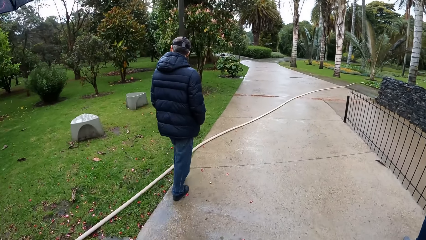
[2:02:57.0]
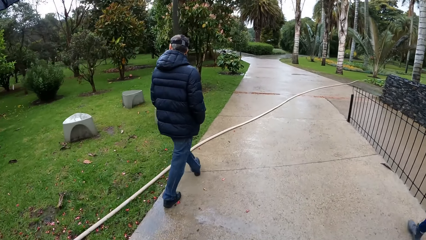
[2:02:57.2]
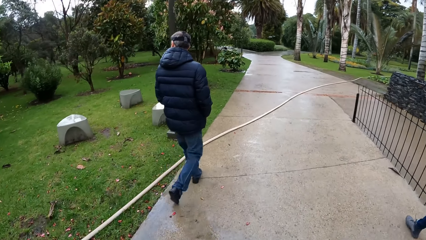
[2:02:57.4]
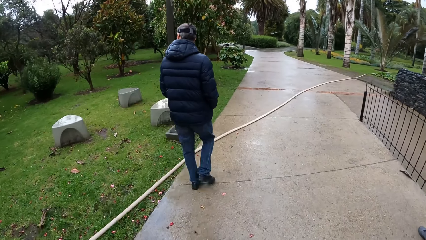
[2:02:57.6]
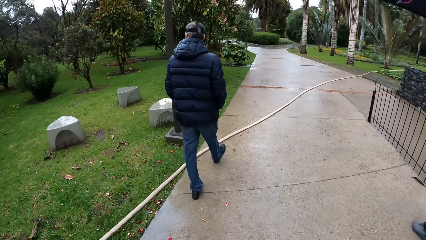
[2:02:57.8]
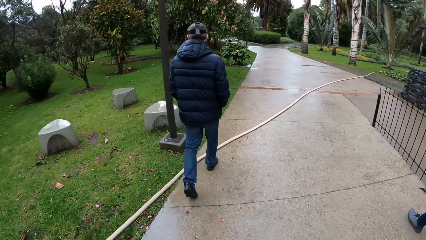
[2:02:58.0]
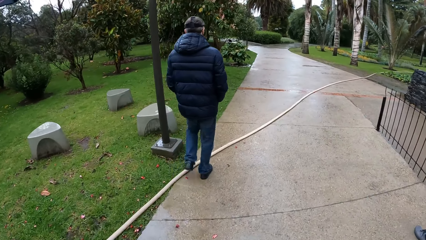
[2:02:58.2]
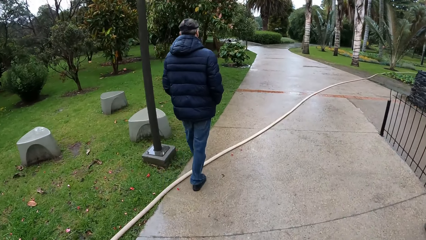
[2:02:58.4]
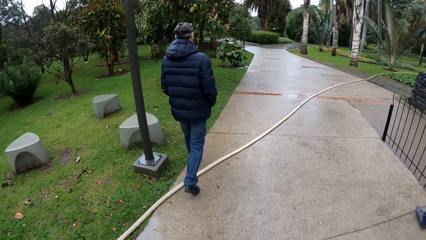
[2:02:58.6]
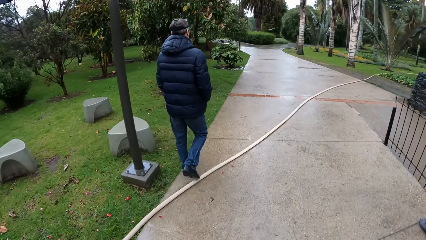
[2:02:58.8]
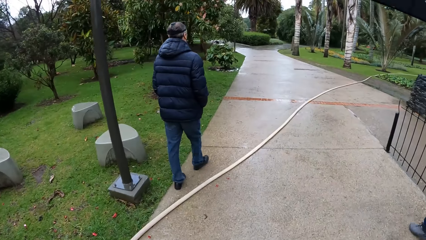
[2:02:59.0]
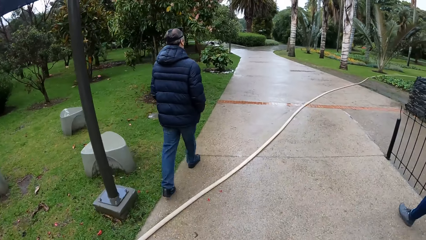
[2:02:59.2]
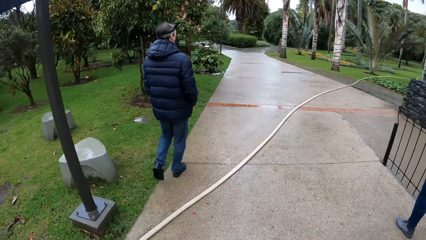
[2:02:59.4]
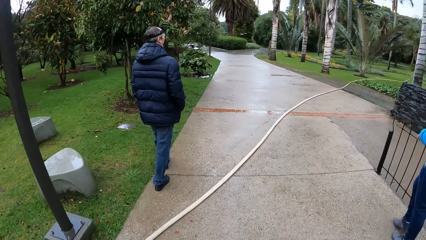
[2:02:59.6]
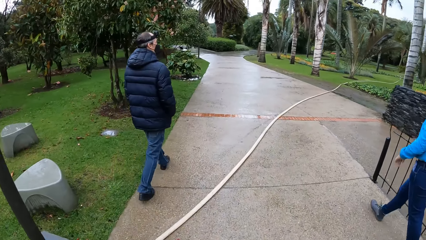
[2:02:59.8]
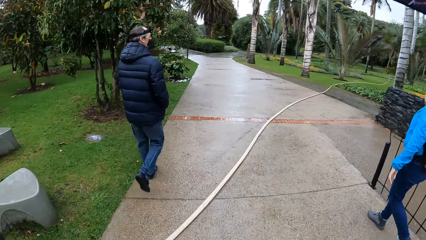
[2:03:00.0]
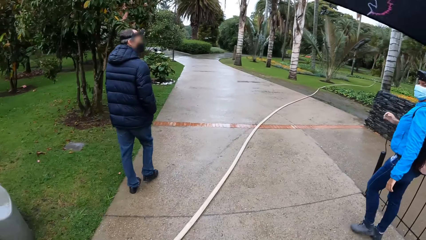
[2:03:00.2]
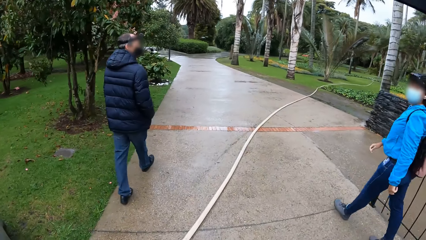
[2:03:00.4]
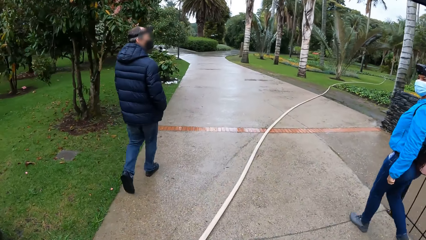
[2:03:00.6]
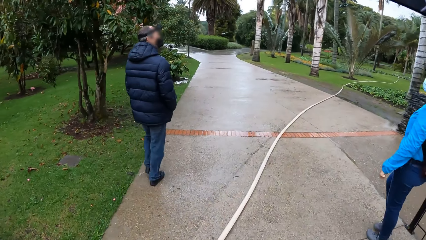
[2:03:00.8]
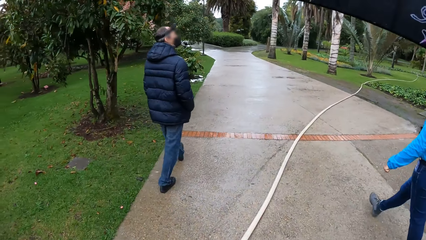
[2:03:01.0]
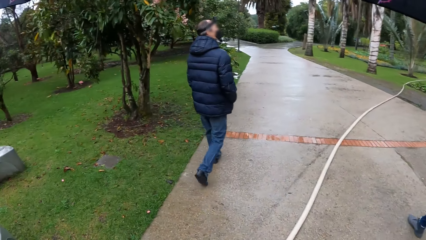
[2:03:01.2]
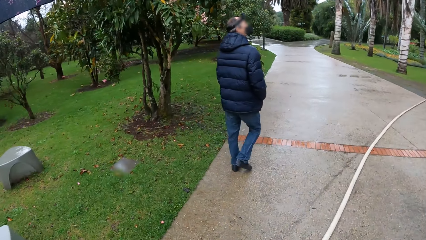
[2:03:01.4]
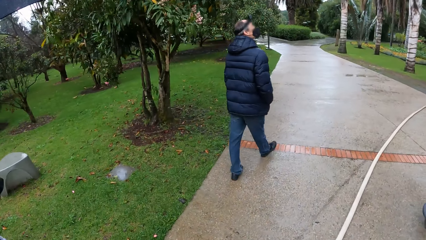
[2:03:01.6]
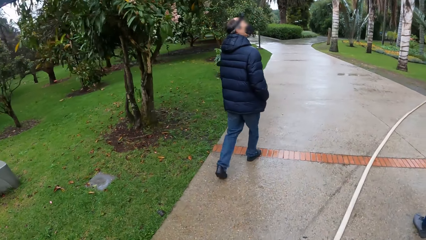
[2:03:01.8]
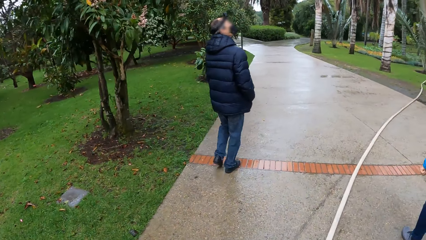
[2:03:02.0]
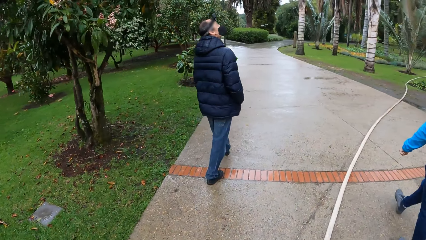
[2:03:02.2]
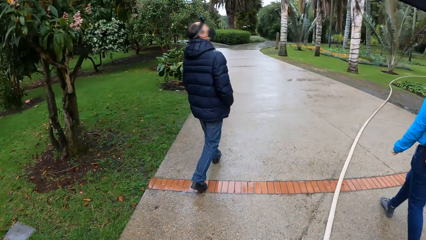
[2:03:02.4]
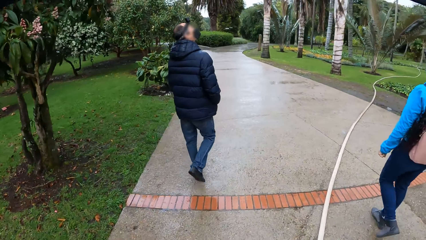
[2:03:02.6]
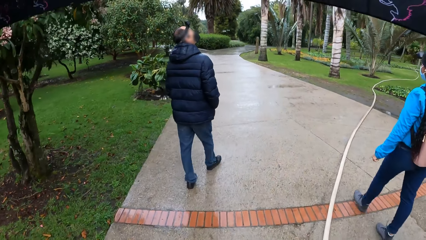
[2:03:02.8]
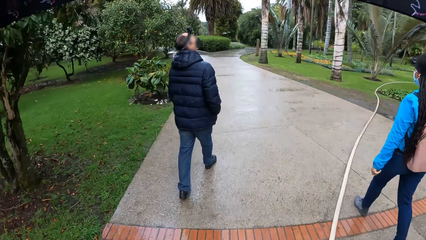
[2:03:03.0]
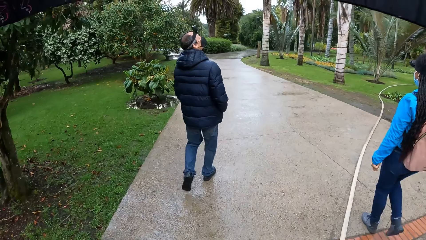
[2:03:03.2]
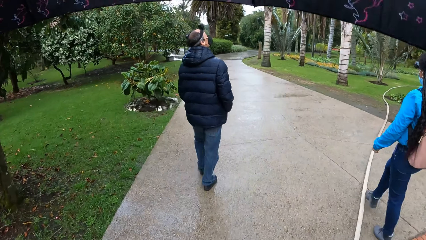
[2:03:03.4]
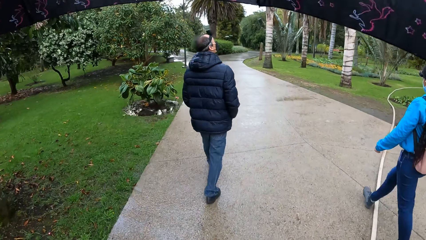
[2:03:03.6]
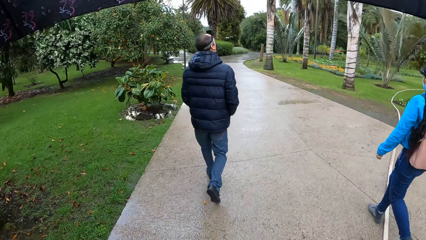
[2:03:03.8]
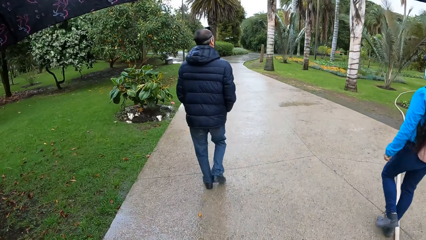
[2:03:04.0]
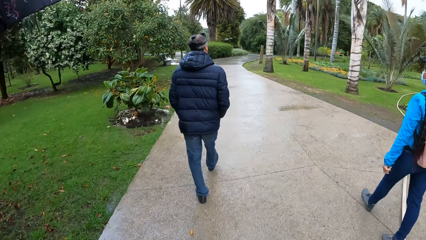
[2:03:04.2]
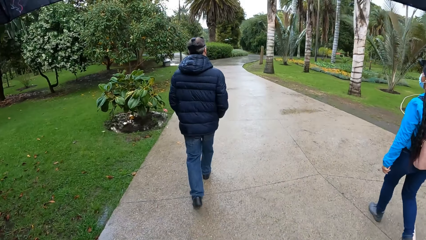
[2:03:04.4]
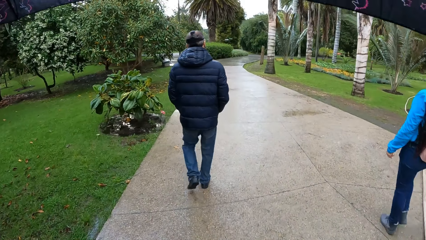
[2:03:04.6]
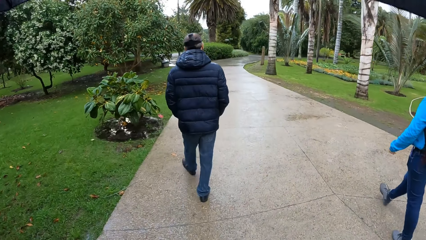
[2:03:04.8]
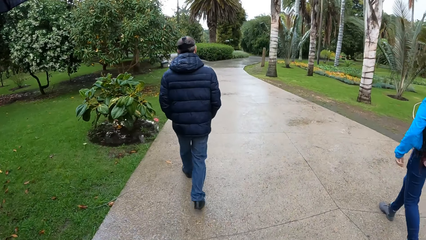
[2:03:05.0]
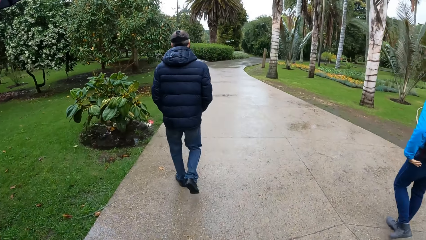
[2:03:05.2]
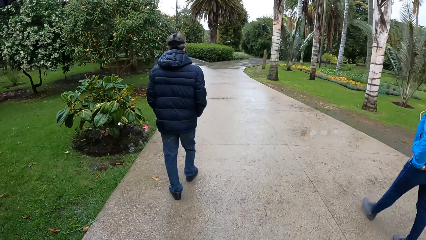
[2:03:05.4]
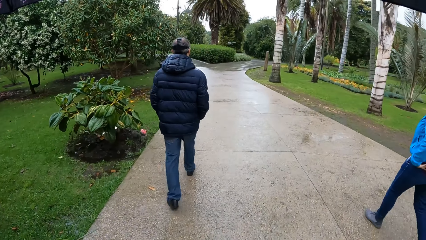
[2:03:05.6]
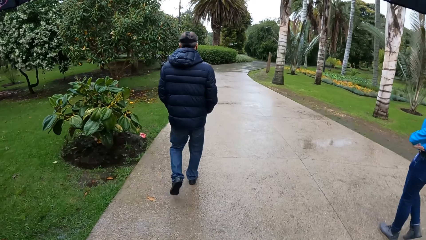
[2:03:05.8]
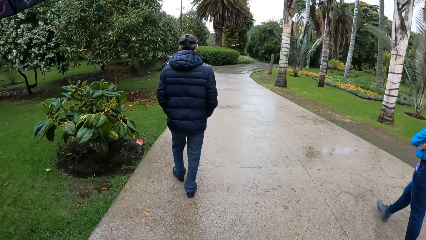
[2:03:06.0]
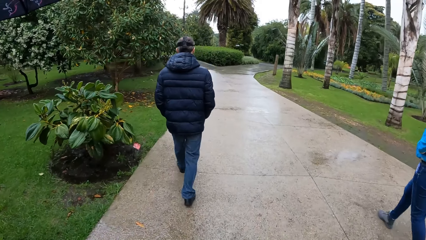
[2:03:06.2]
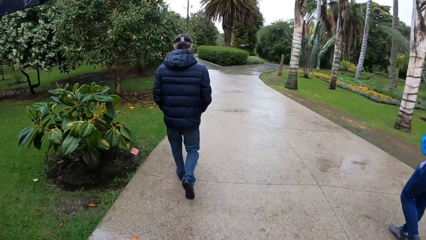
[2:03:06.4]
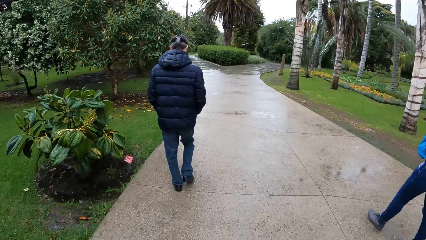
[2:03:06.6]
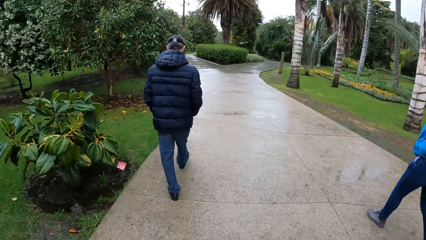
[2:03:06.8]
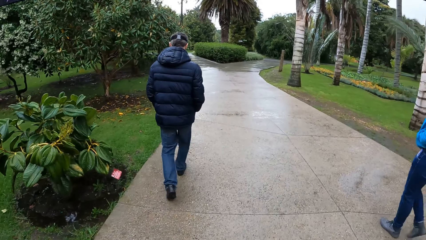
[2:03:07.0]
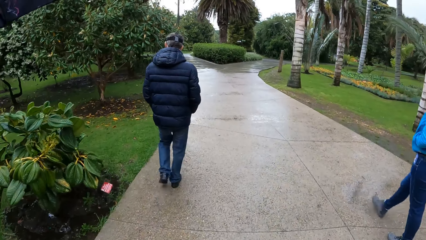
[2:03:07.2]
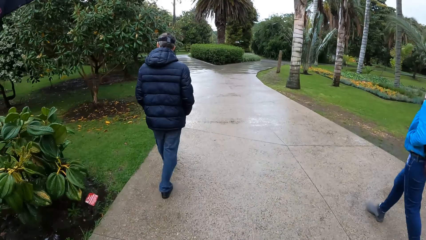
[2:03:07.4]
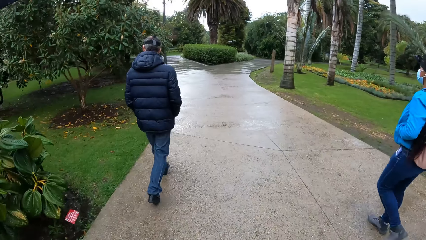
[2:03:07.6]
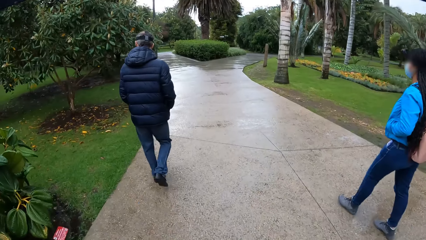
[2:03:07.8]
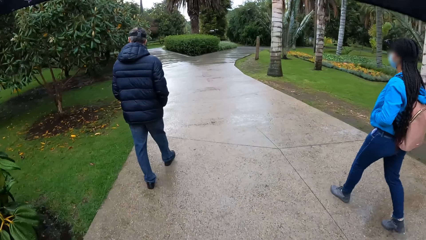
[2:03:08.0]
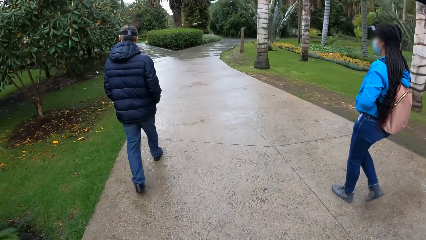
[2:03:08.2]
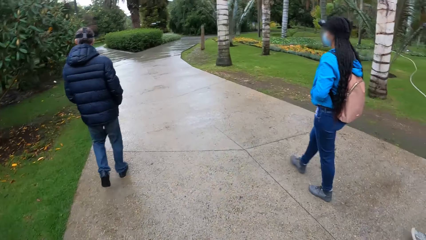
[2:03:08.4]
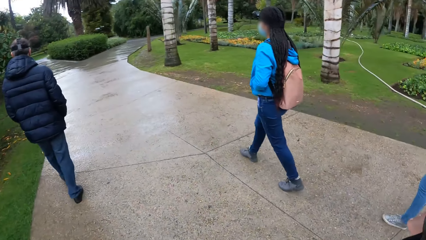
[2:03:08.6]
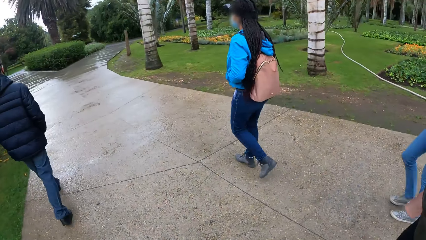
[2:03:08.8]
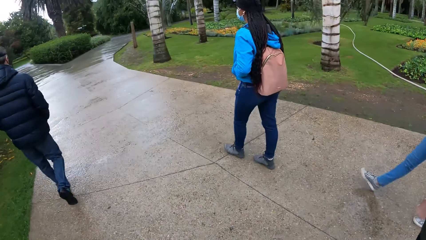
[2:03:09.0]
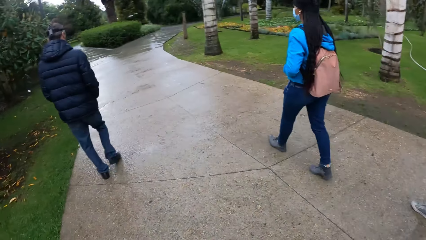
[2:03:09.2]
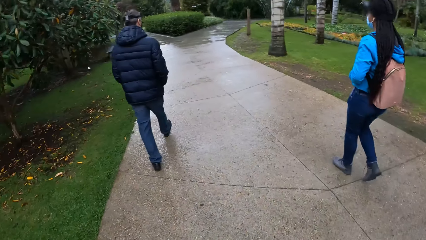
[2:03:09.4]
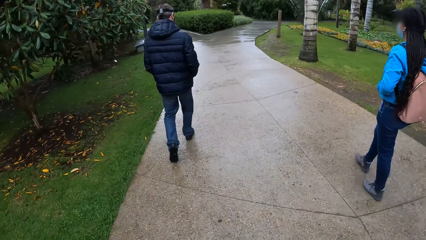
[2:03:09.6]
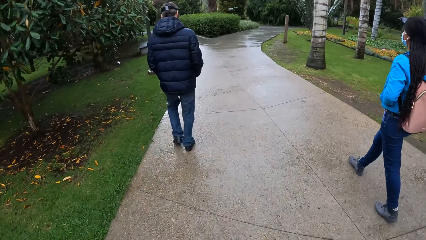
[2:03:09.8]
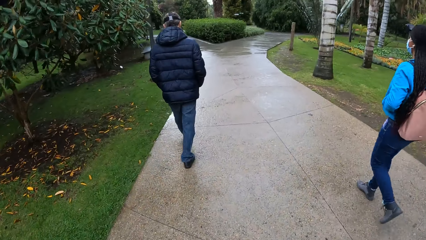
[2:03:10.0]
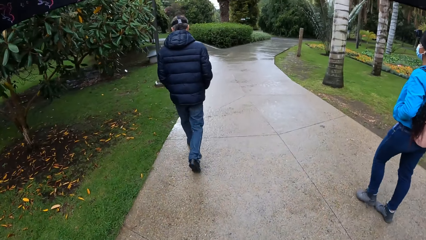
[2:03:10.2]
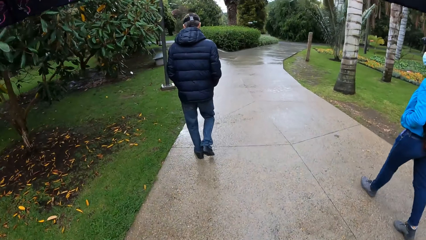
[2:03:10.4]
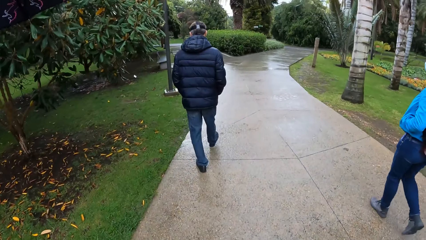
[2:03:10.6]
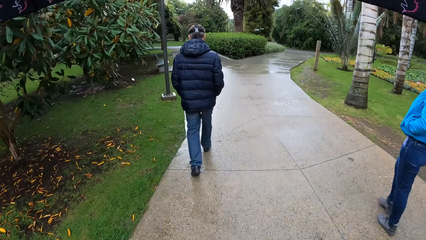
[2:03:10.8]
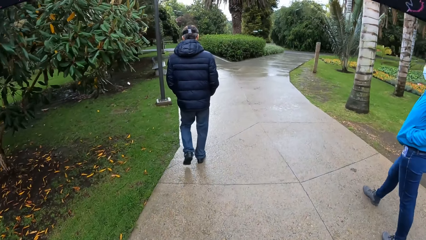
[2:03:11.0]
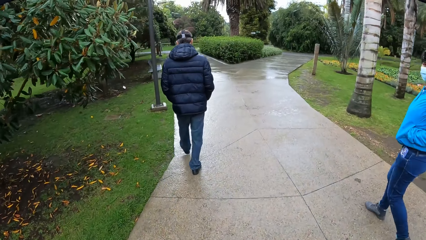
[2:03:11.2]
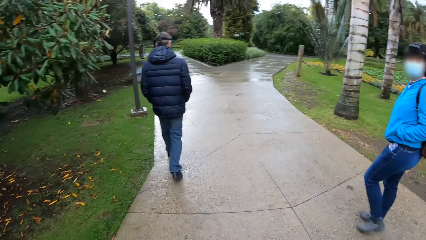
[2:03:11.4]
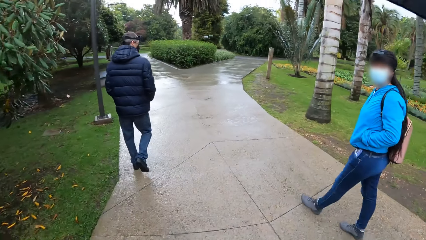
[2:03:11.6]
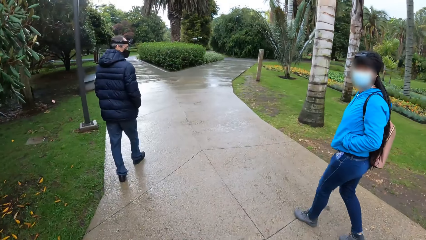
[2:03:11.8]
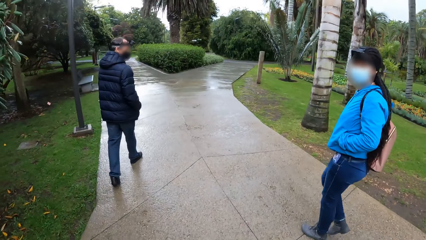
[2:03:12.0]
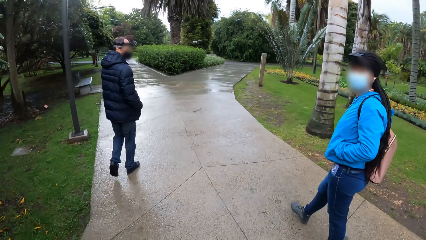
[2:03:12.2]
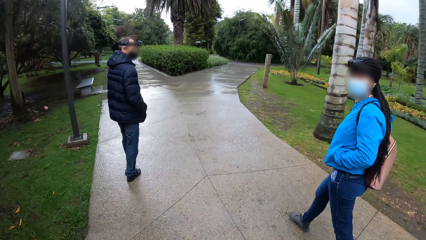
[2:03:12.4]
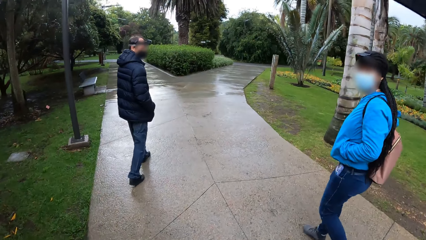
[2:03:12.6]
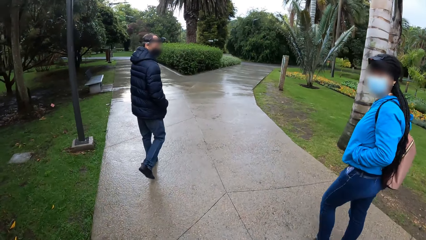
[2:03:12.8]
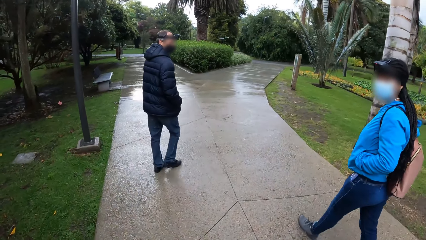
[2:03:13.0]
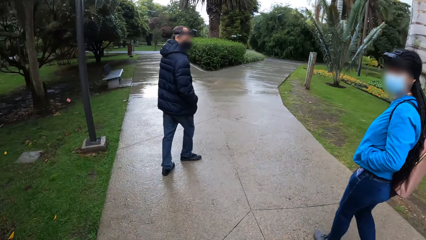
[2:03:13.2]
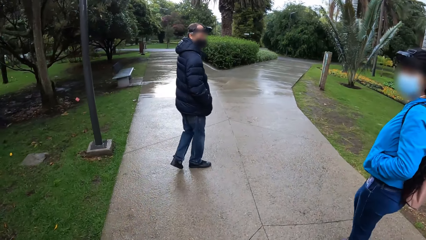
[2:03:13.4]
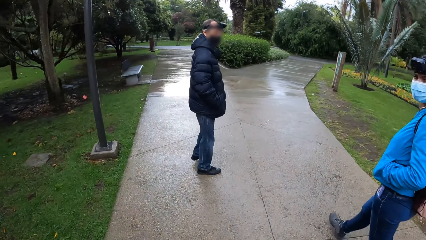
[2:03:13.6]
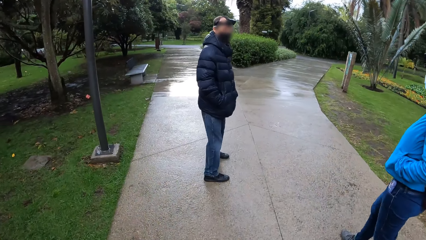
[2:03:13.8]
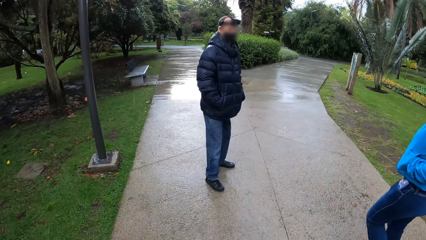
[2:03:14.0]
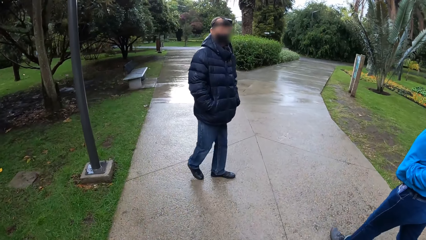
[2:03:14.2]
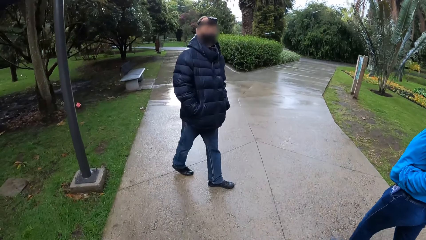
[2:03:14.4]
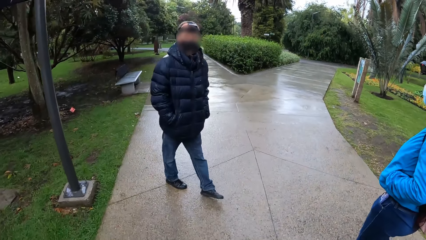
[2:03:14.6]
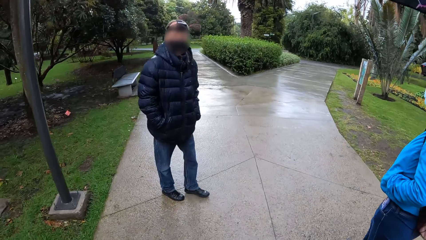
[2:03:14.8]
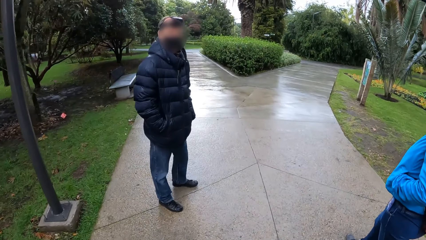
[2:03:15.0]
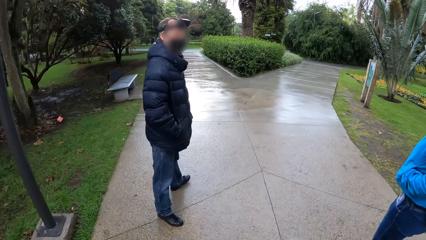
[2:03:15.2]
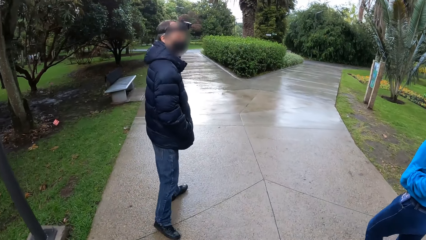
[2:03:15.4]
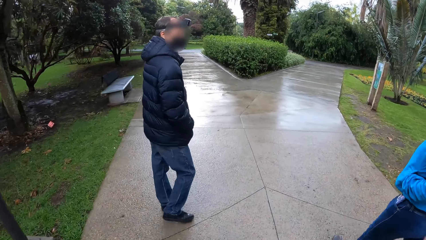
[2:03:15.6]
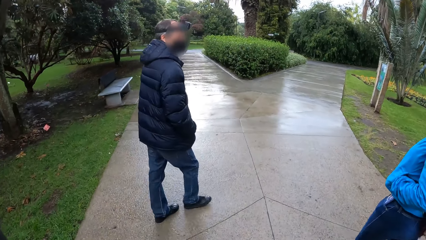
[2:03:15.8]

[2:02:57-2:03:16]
A woman puts her hands in the pocket of her jacket. The camera wearer looks around and walks around. They interact with the woman and a man. The woman interacts with the camera wearer. The man interacts with the camera wearer. The woman turns around. The man turns around.
